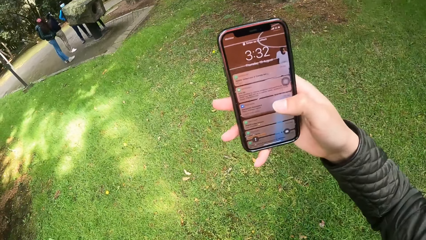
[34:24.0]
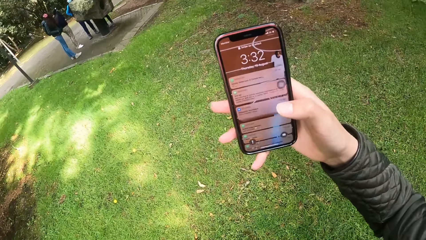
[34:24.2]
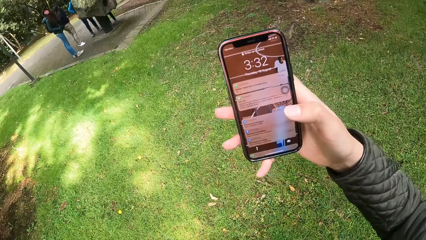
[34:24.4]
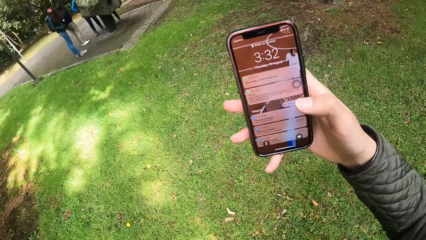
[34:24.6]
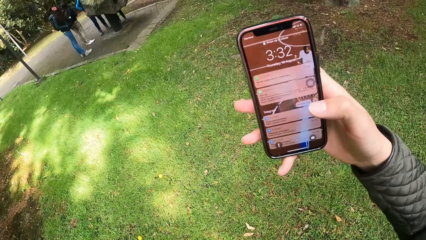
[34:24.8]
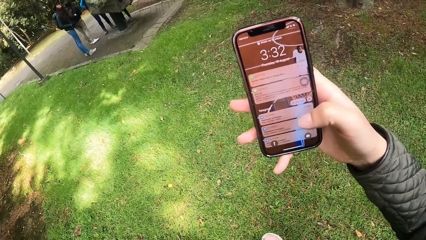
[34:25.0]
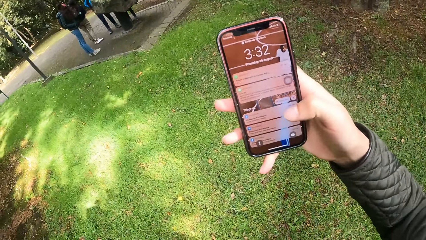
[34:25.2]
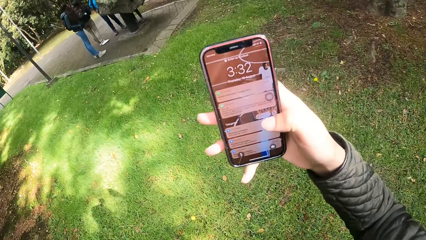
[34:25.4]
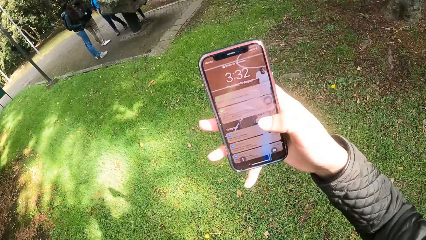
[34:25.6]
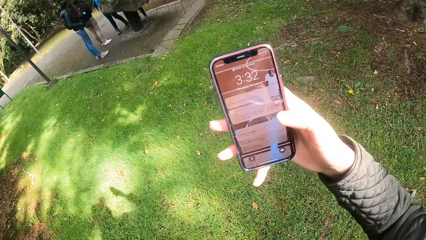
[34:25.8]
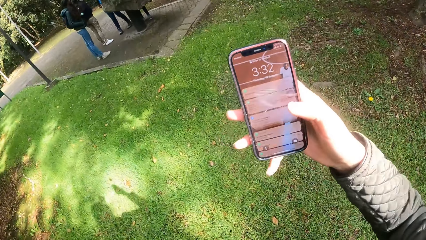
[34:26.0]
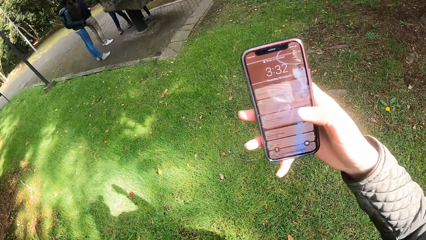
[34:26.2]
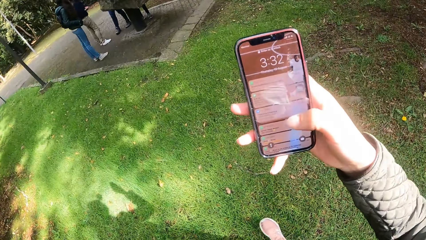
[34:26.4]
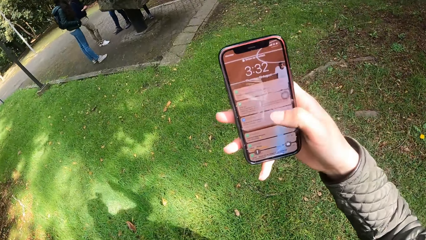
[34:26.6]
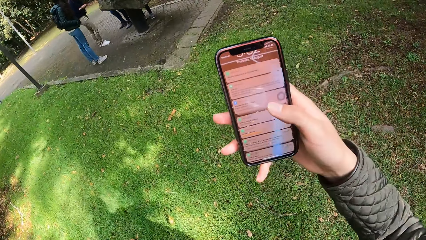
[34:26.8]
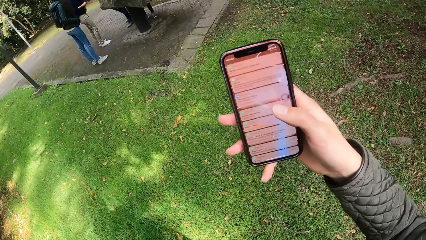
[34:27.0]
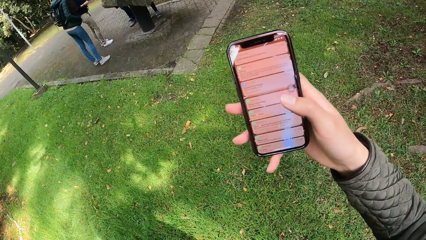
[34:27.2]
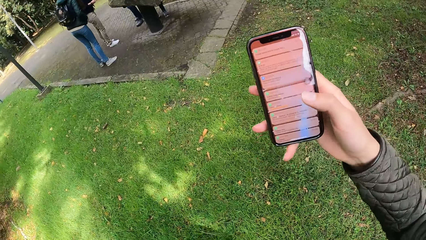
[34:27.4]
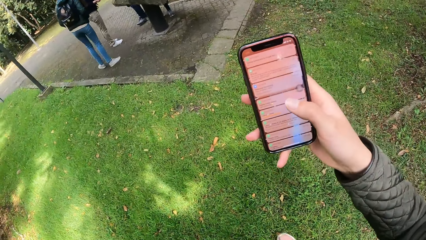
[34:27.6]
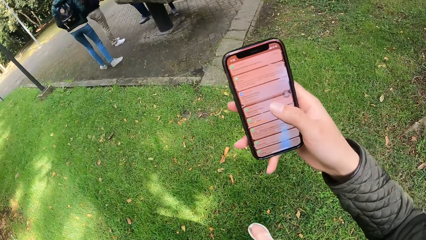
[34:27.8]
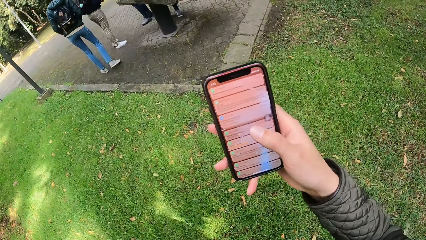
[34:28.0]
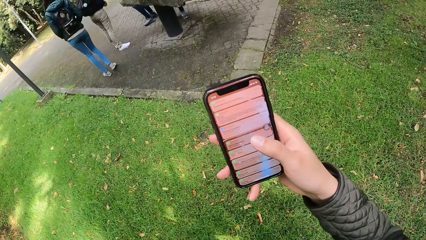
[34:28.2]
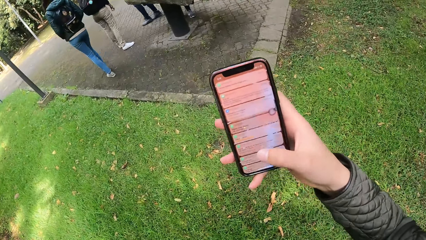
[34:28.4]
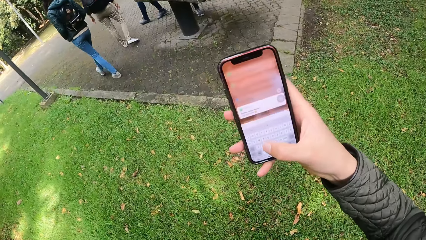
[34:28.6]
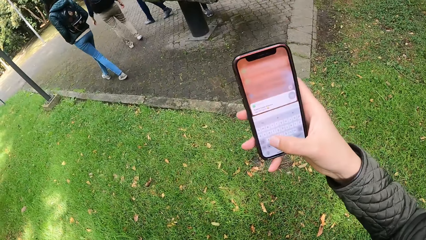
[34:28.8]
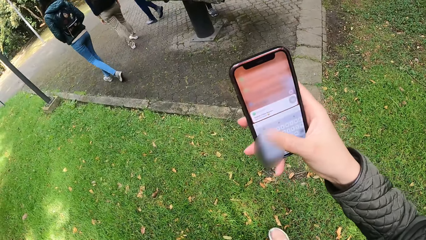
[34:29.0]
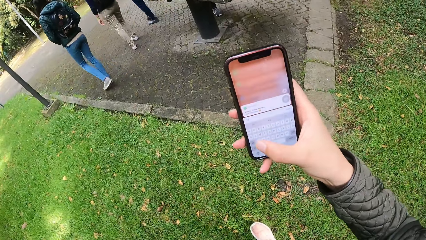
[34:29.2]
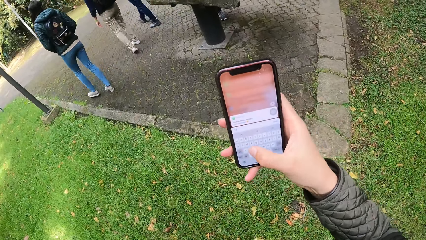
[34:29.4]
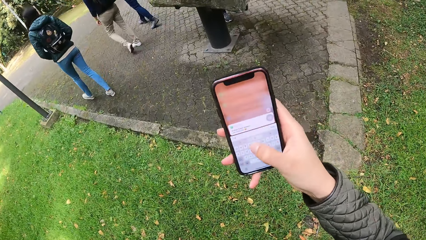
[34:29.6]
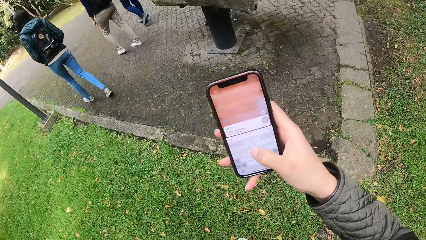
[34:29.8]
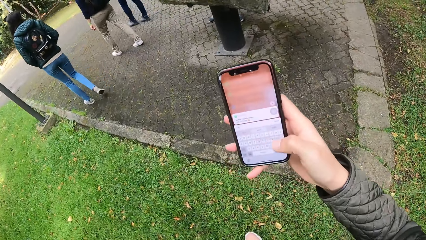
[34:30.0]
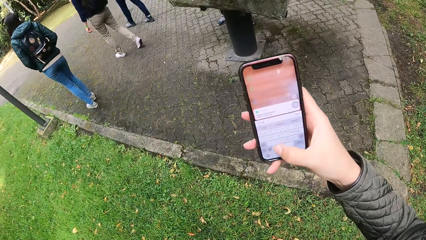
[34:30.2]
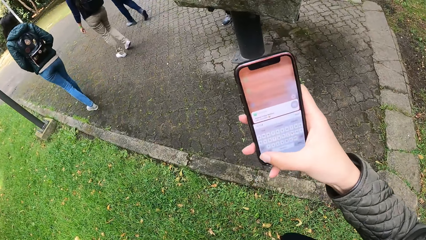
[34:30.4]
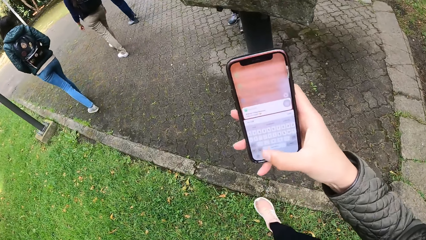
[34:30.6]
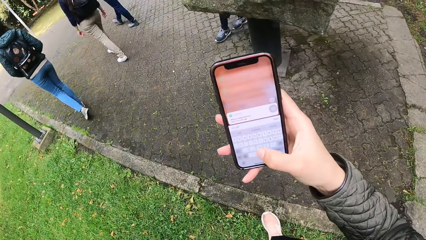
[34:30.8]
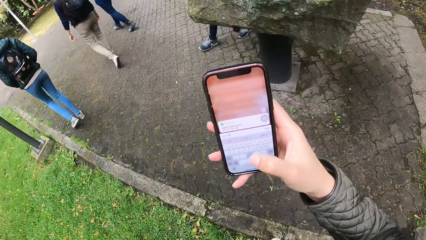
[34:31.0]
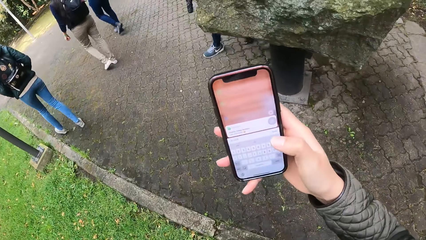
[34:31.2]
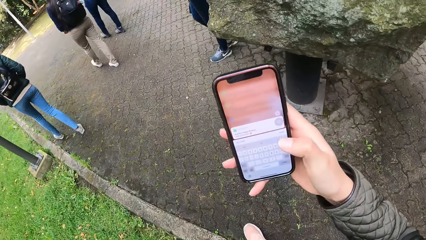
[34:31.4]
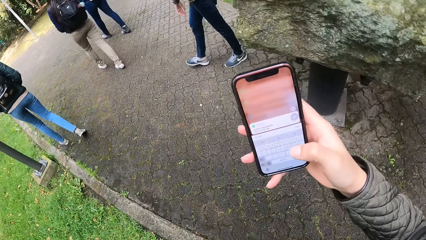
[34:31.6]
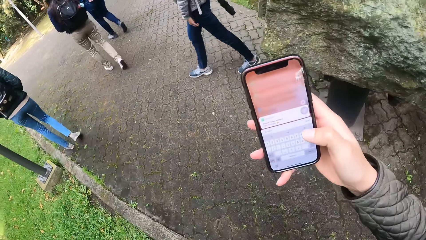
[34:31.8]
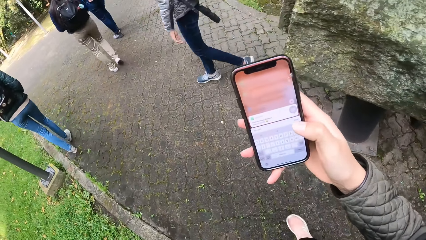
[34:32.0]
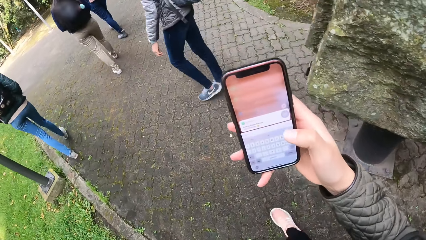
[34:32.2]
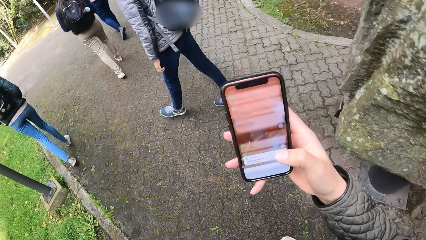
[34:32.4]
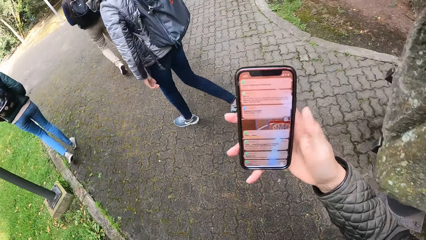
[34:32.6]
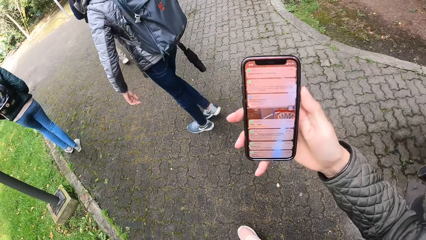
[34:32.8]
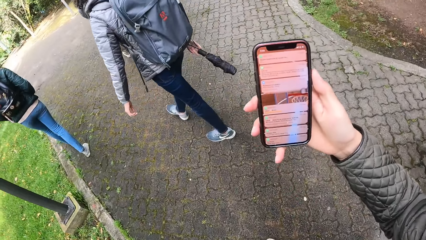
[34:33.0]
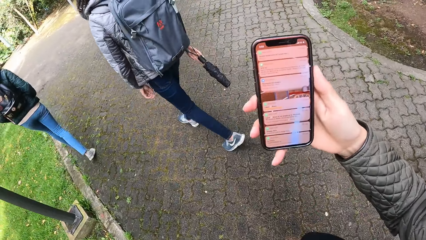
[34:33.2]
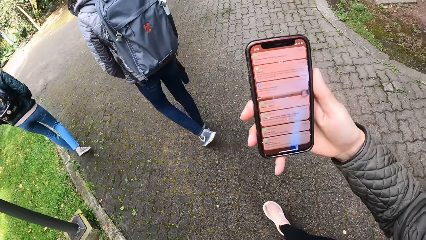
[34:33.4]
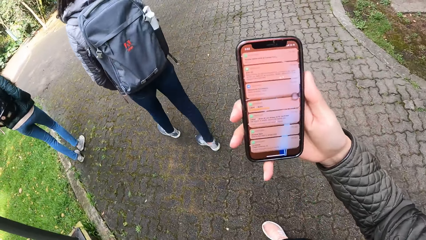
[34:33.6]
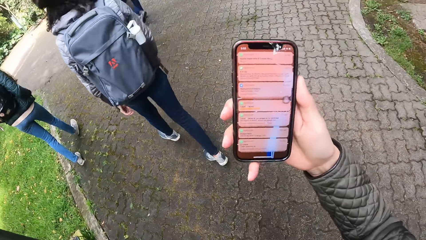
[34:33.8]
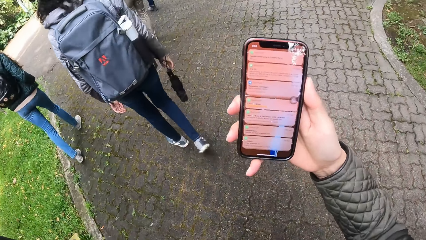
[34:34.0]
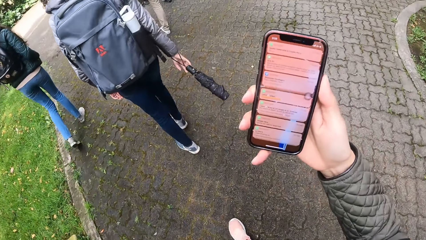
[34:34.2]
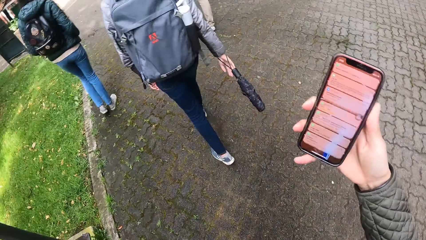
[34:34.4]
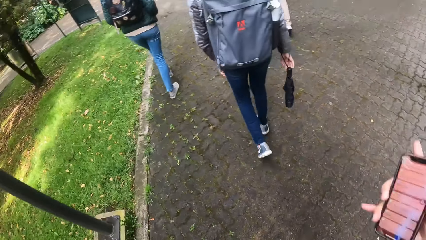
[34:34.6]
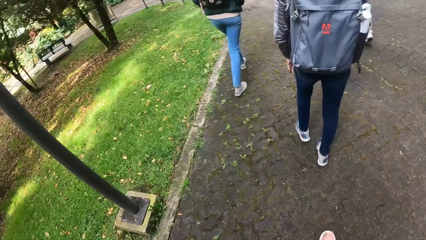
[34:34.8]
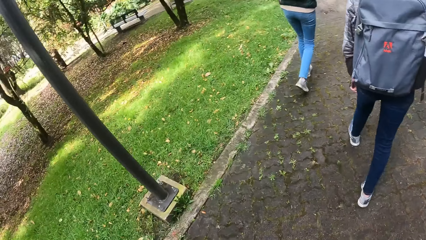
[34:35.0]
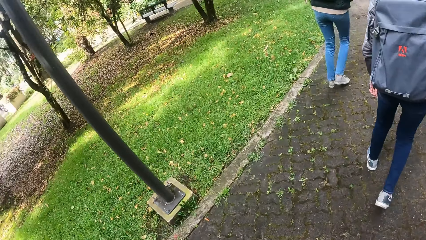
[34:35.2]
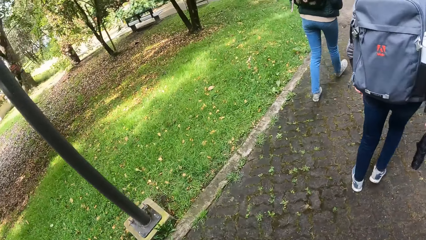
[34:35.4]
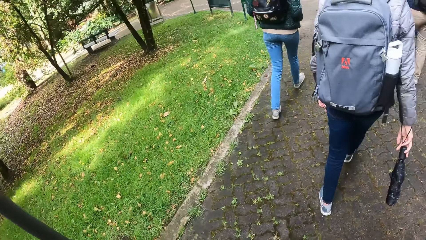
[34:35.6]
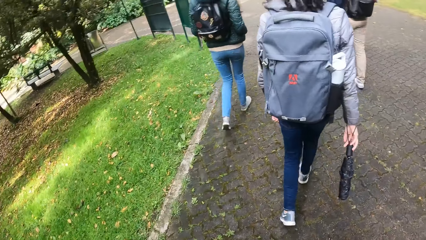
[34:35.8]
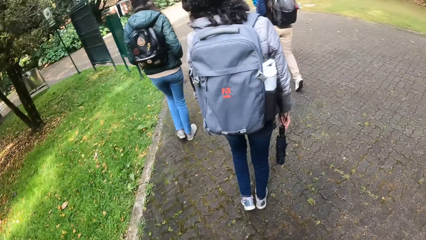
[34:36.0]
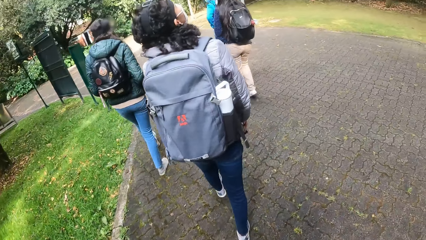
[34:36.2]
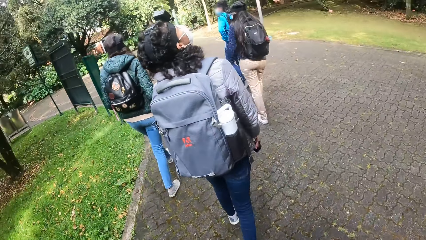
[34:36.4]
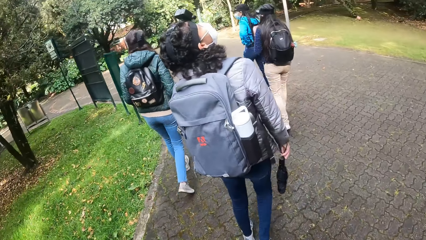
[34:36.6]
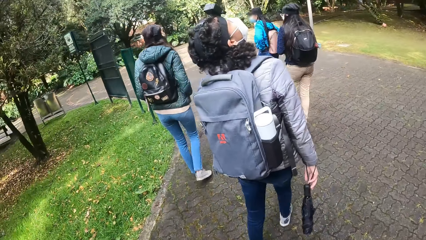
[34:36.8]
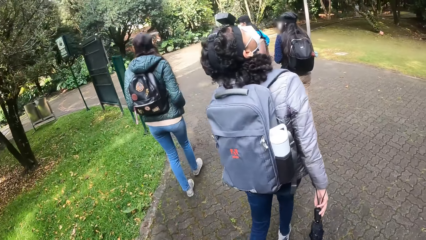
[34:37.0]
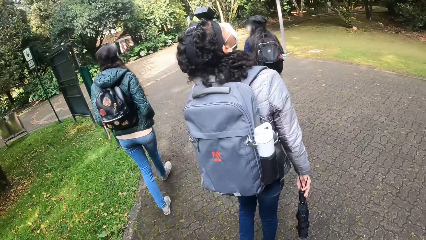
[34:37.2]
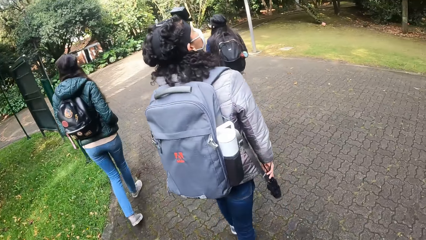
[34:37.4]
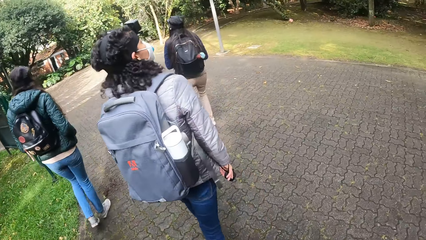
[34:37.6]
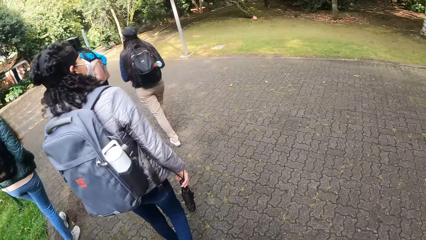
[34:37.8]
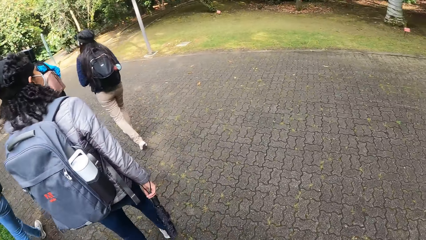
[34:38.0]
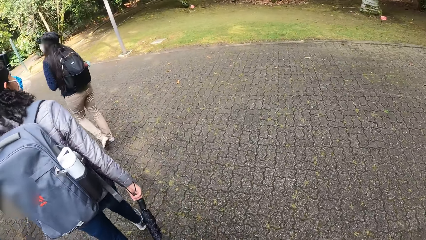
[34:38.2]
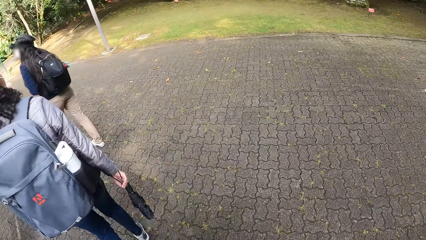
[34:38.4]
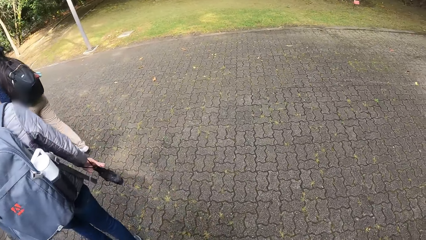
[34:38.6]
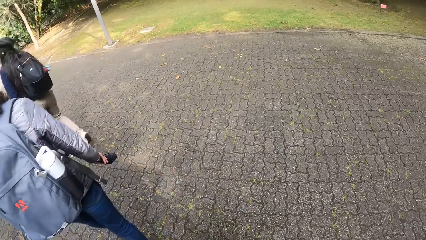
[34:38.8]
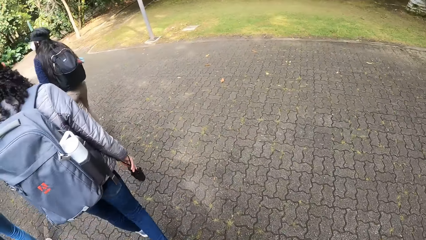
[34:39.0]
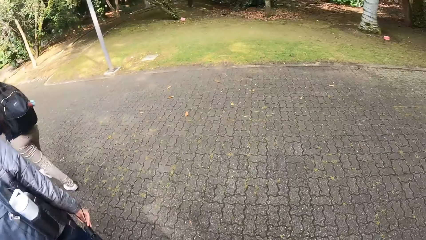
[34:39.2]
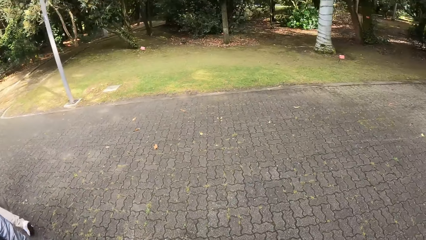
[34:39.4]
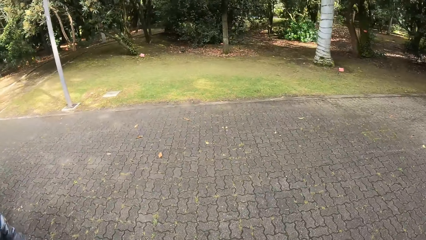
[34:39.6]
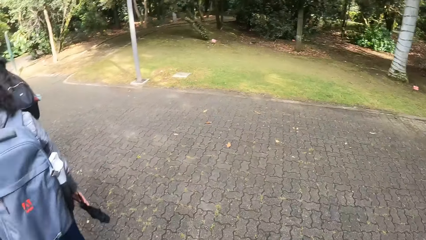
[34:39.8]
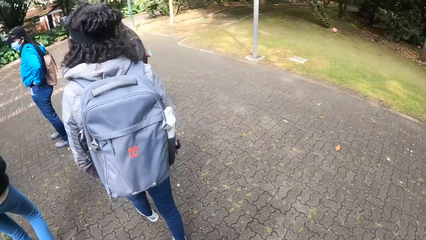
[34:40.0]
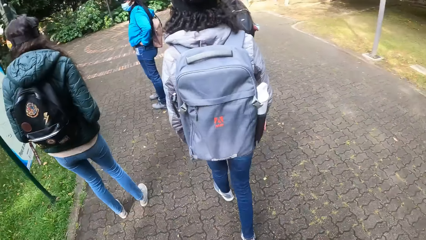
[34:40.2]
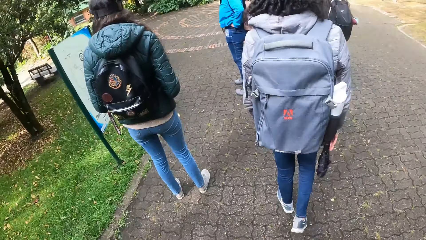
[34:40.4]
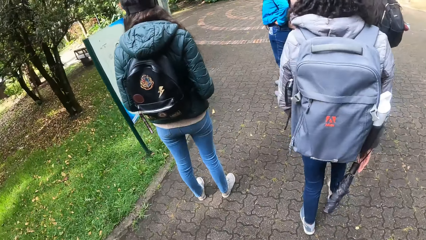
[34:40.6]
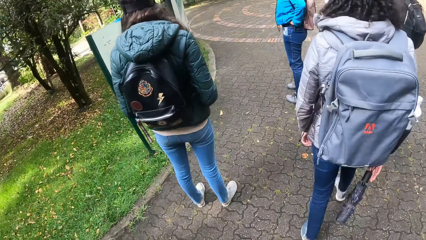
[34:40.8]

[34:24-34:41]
The camera wearer walks towards the pavement. A woman, another woman and a third woman walk down the pavement. The camera wearer types on the phone in her right hand with her right hand. A fourth woman walks down the pavement. The camera wearer walks down the pavement.
